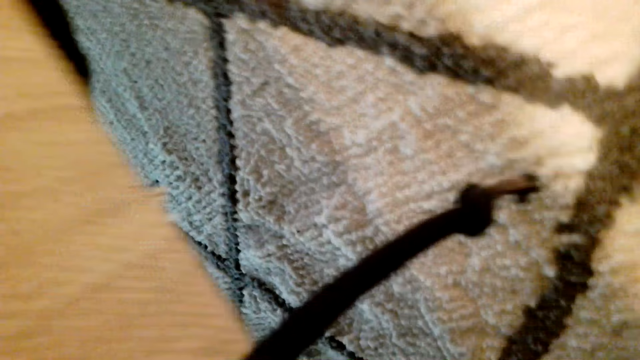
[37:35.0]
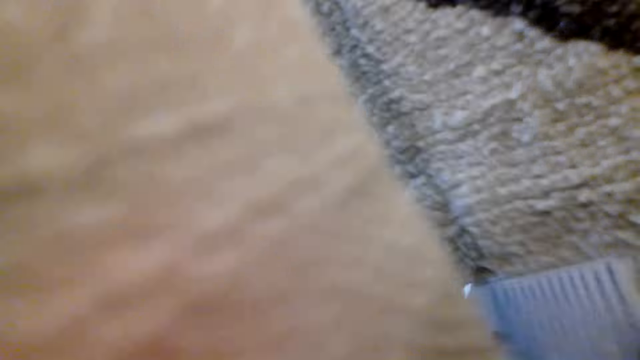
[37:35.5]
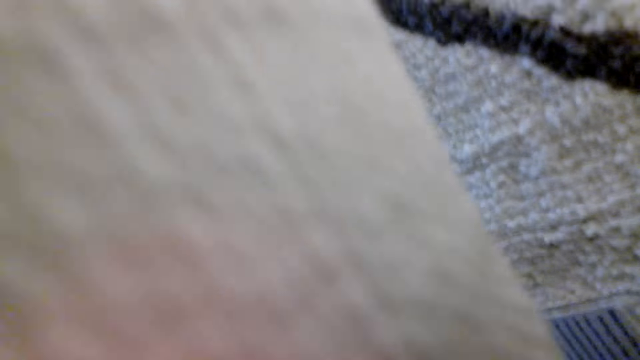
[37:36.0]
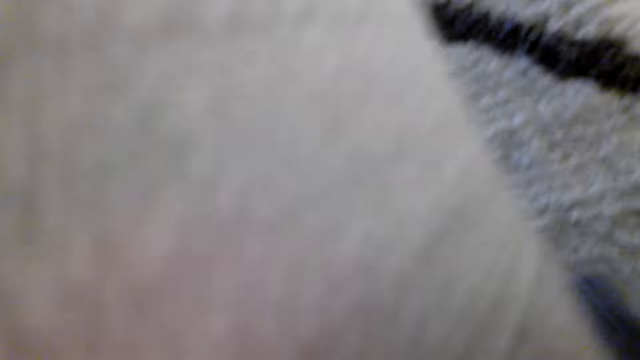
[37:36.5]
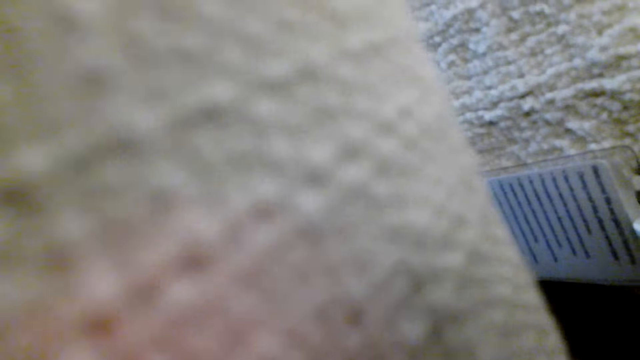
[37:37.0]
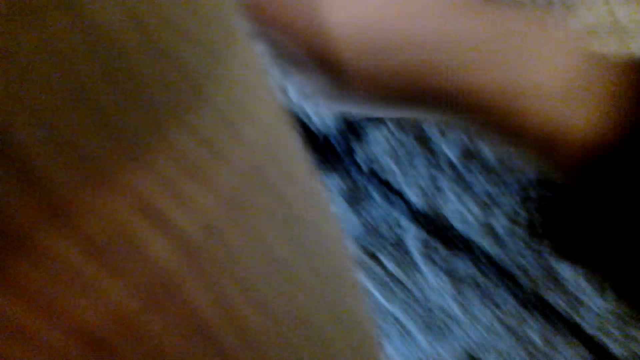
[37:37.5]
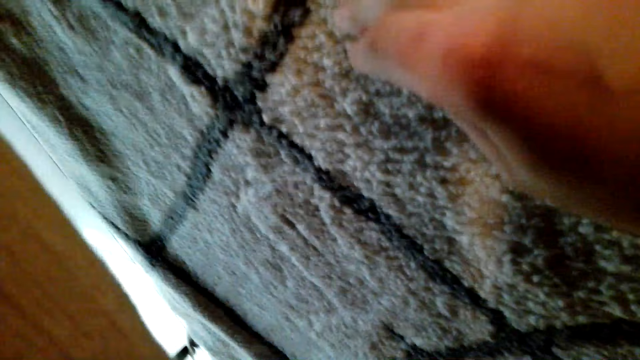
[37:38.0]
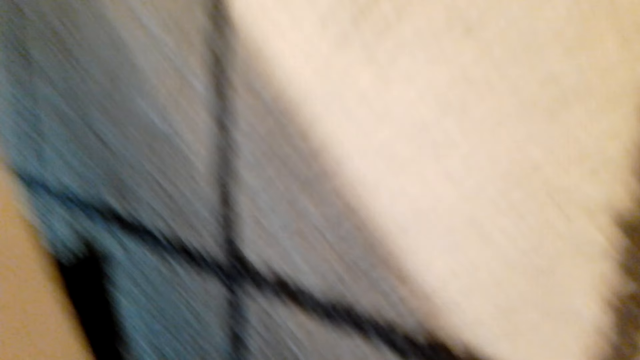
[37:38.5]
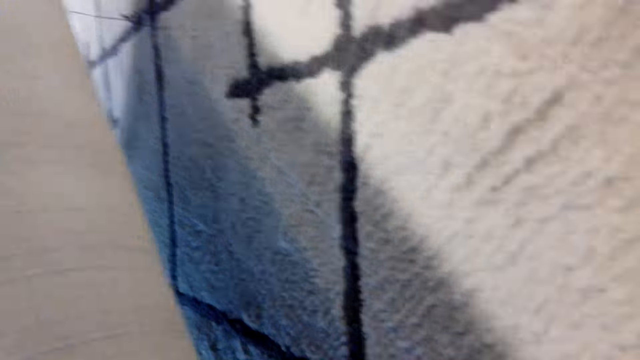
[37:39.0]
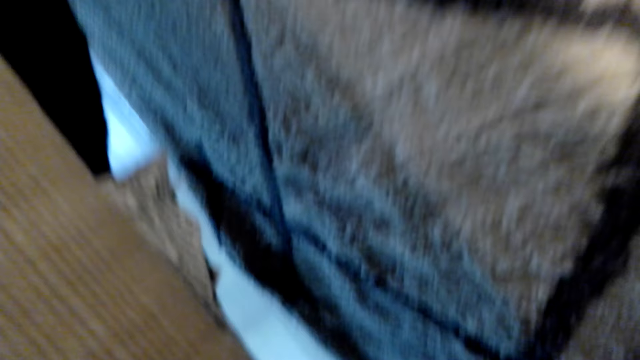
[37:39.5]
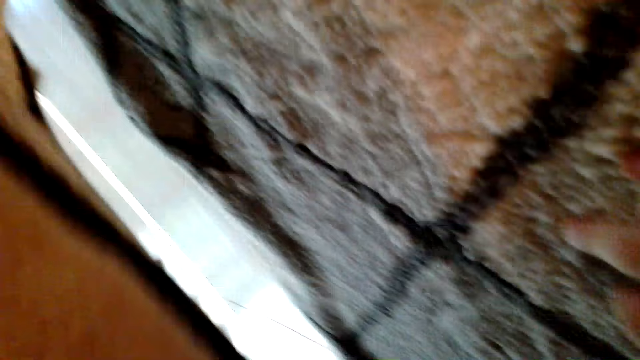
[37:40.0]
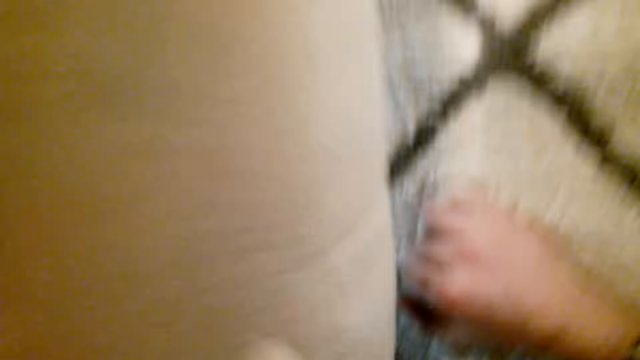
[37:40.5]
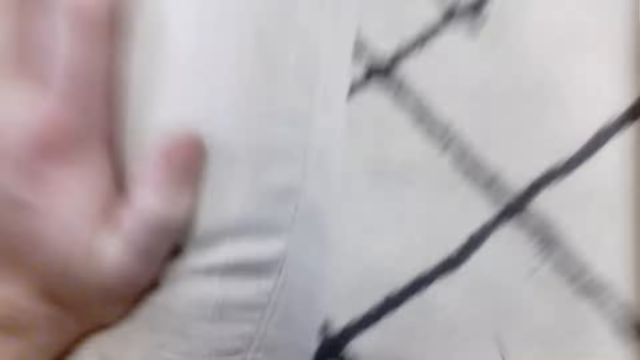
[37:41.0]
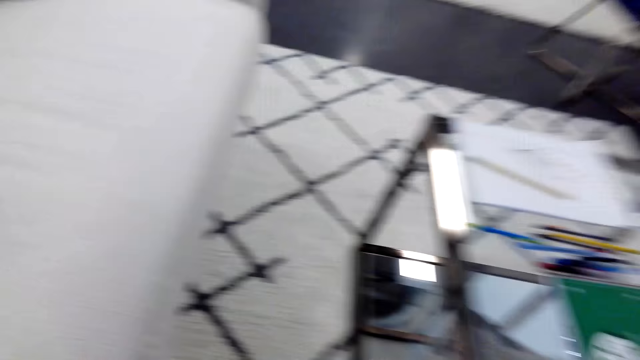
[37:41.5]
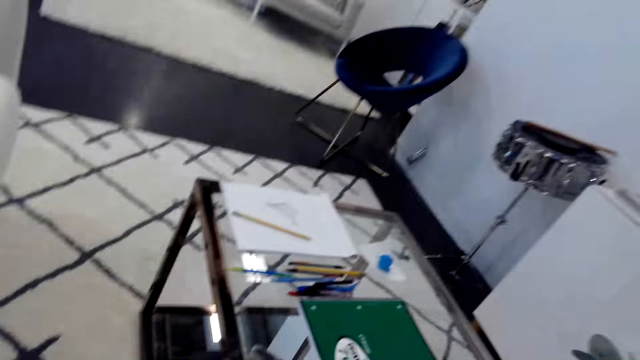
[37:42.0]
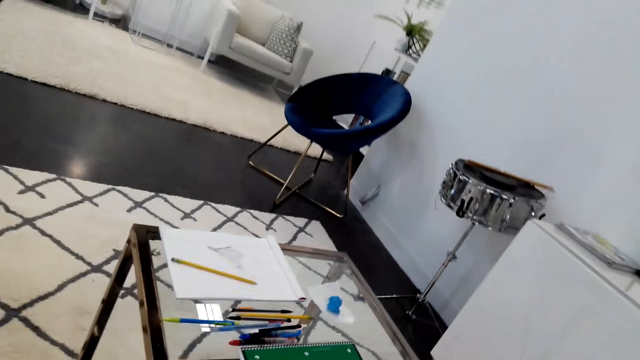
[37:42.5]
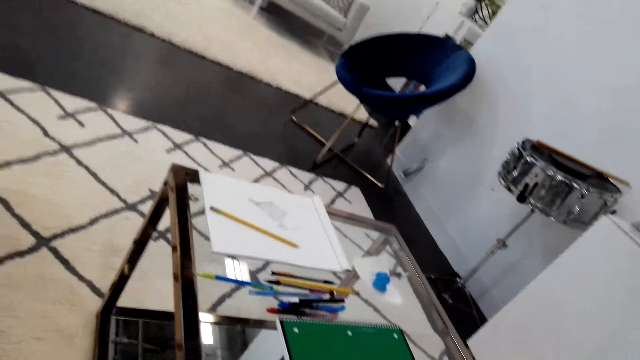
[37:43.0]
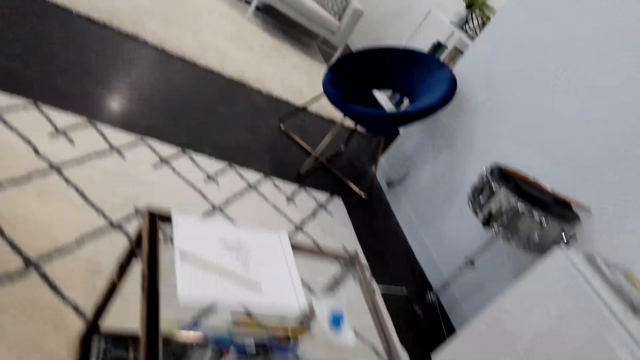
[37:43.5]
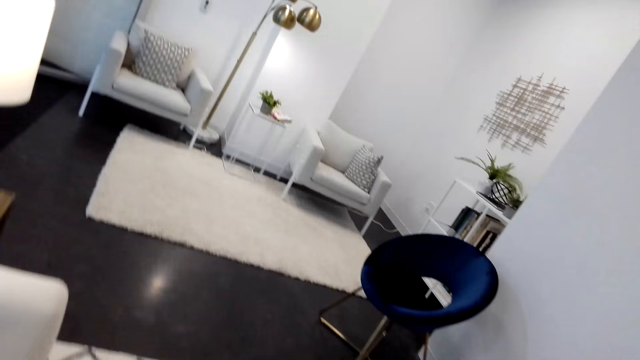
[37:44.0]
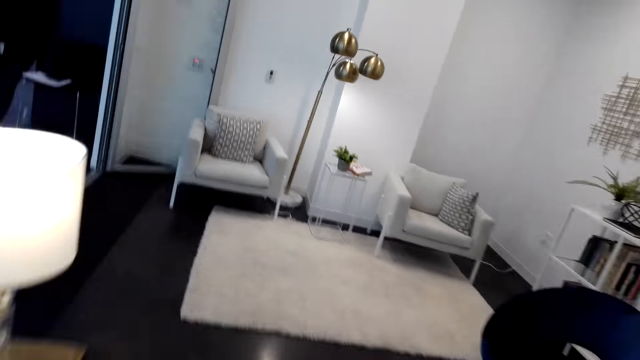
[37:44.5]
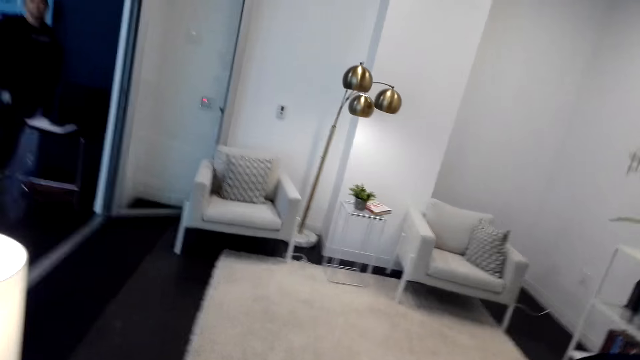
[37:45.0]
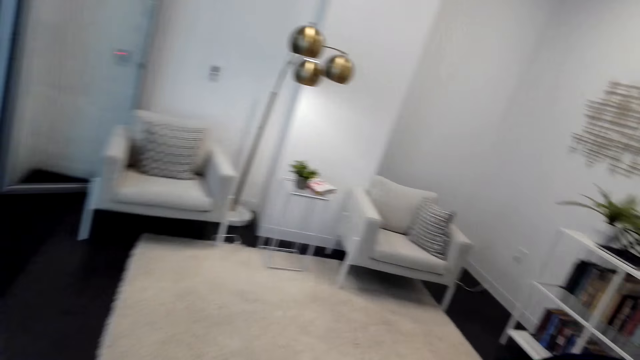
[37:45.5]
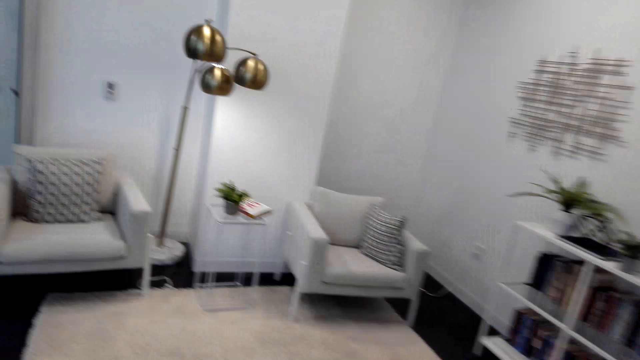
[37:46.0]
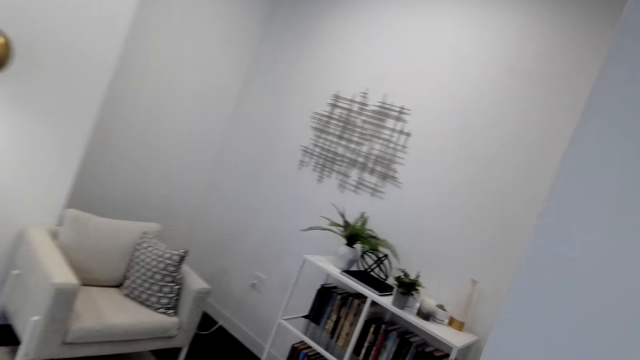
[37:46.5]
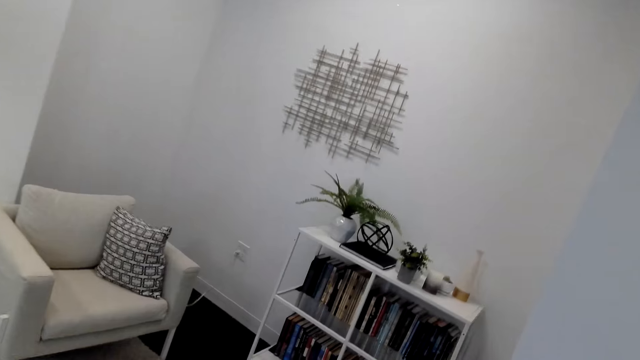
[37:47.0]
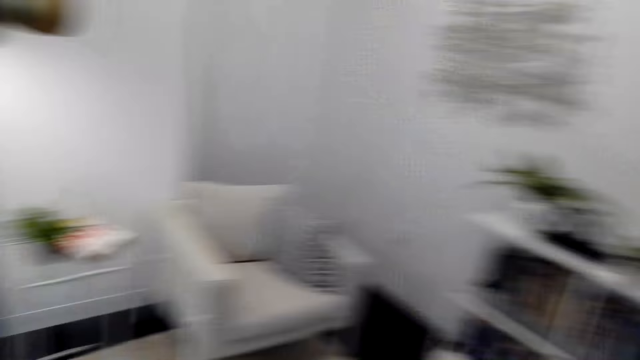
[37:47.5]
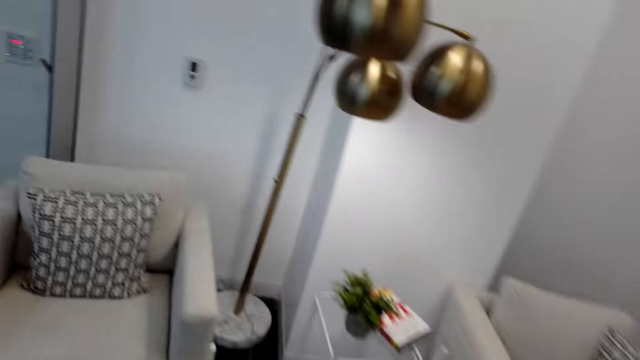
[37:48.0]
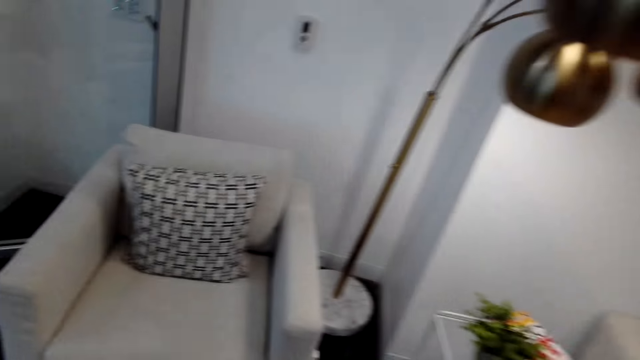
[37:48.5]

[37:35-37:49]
The camera wearer walks around the house.

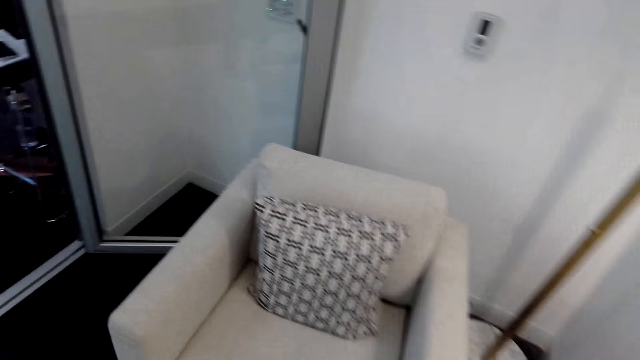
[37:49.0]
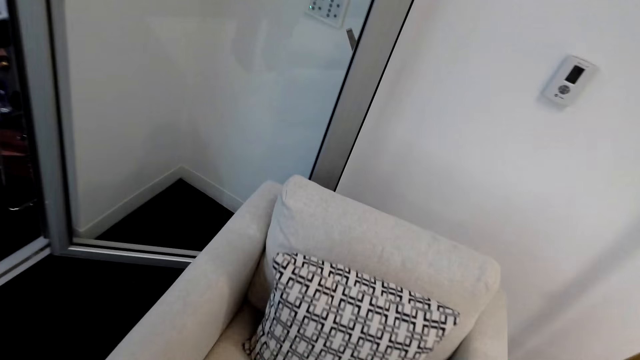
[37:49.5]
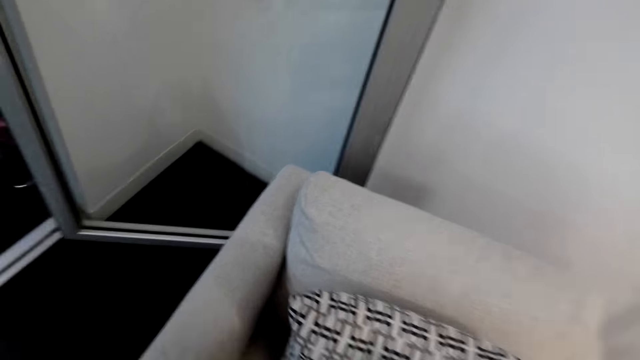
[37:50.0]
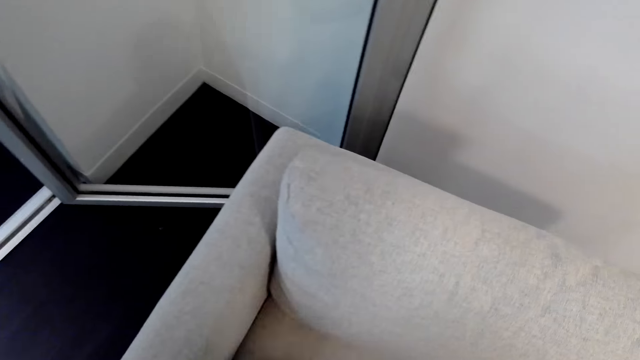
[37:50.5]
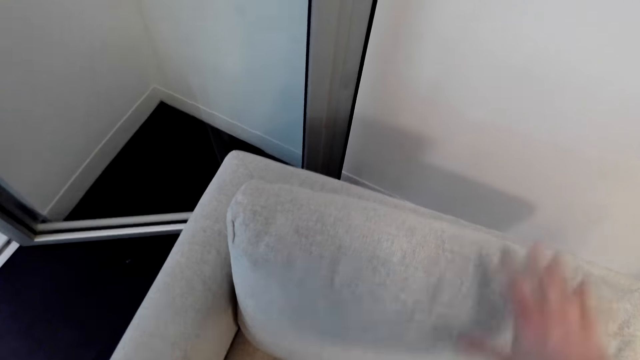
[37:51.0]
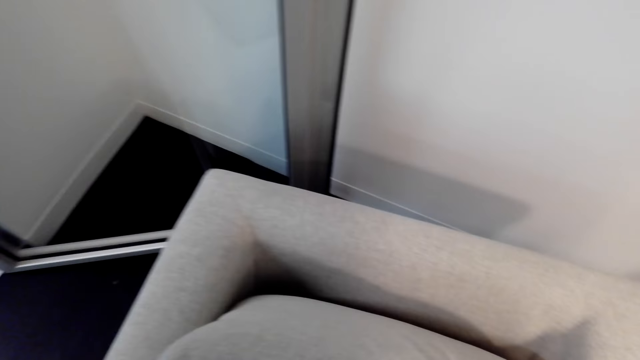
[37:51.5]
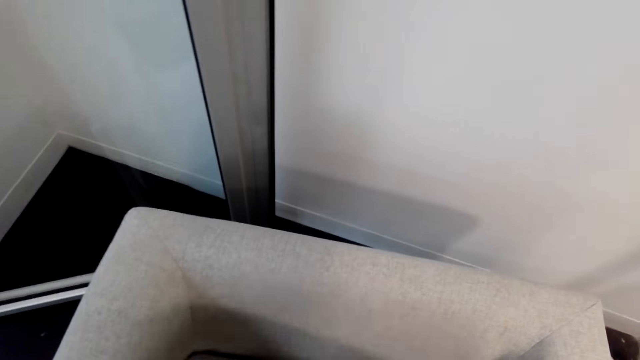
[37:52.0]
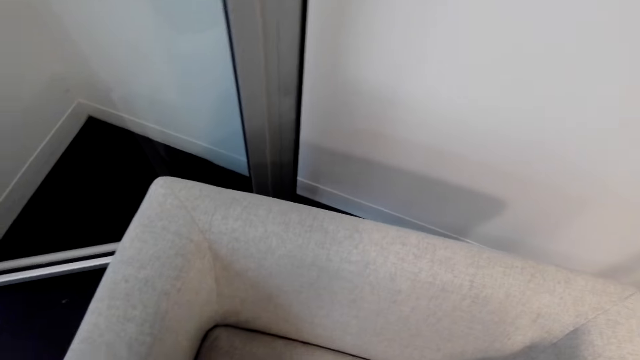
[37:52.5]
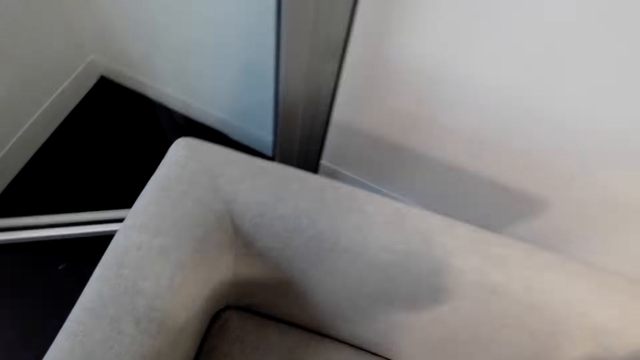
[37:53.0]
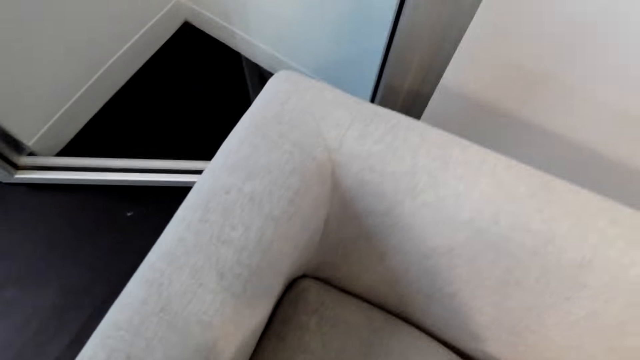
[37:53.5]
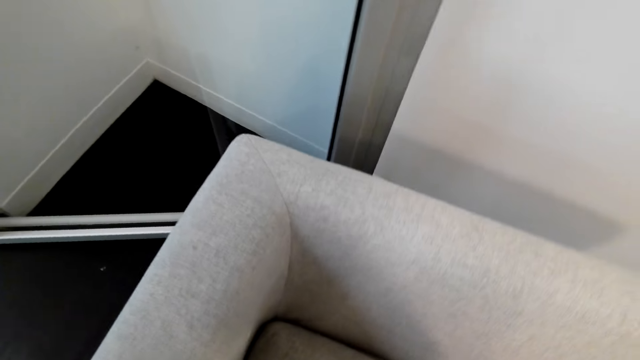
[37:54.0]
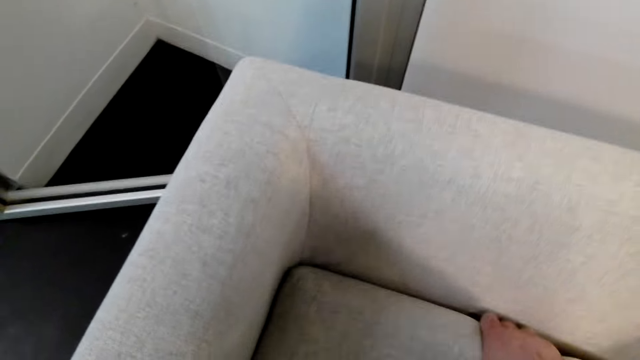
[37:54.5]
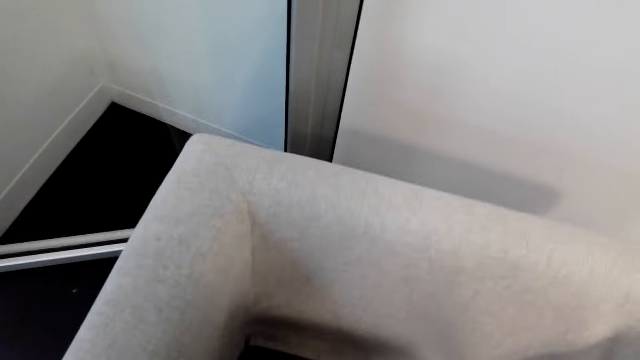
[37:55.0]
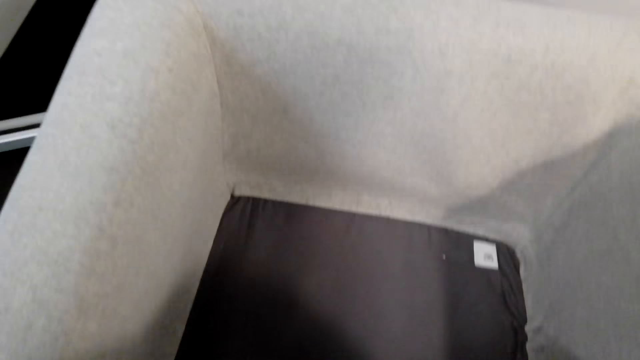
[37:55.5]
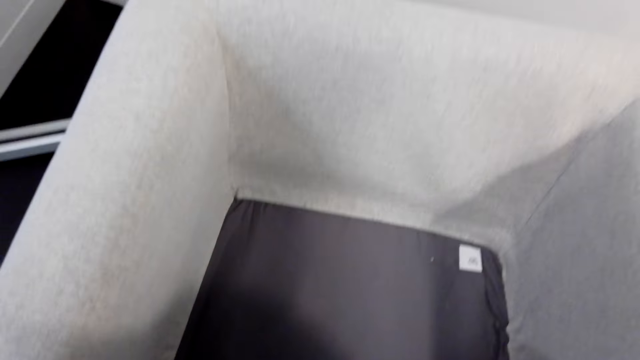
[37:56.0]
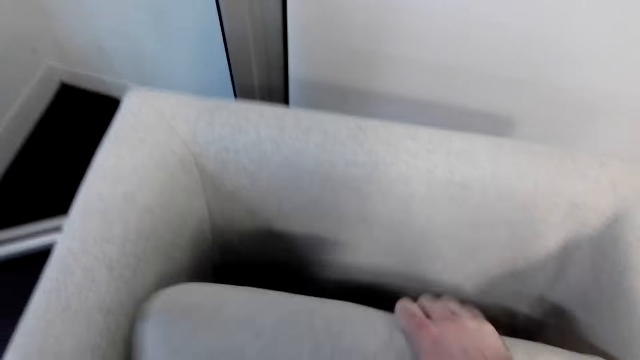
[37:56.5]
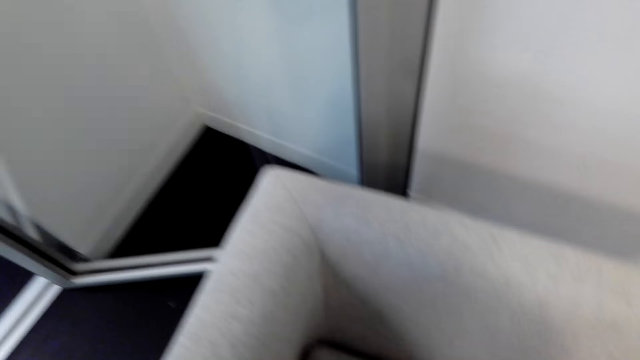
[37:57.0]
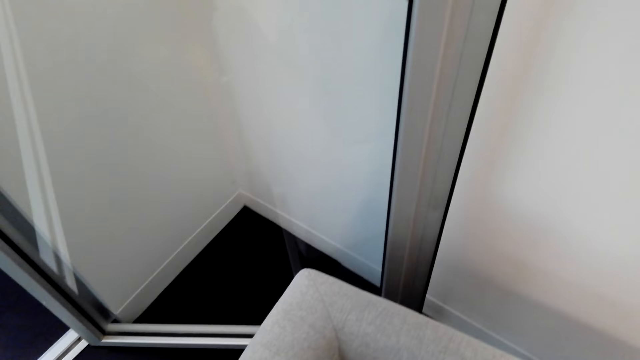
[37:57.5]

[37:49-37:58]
The camera wearer moves the pillow away. They take the cushion.
